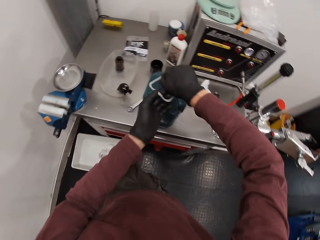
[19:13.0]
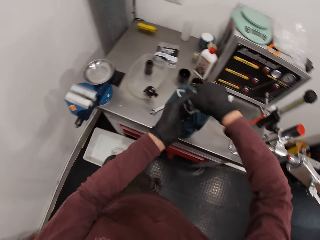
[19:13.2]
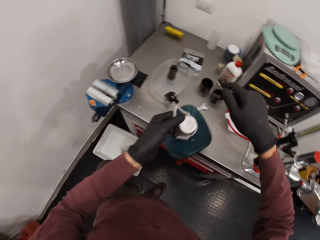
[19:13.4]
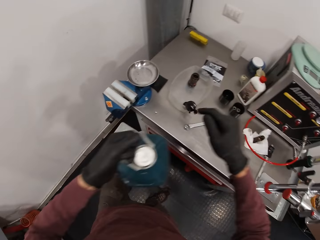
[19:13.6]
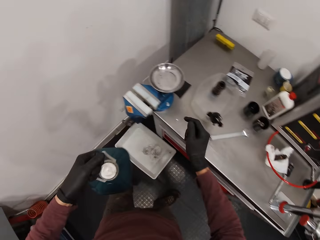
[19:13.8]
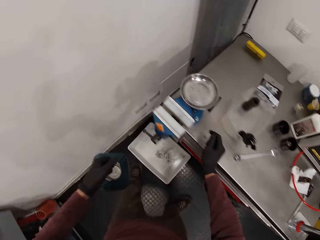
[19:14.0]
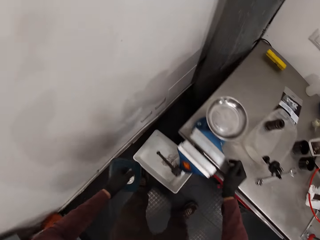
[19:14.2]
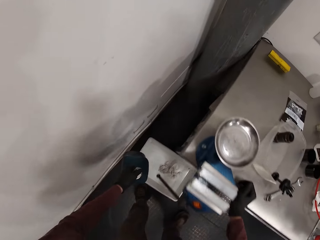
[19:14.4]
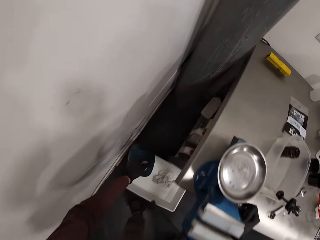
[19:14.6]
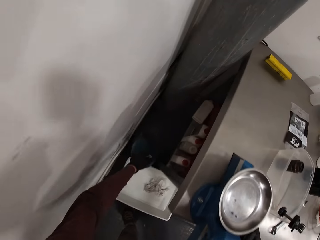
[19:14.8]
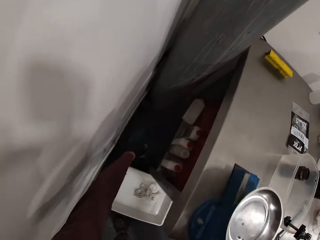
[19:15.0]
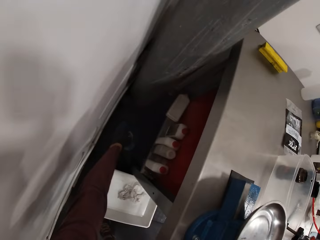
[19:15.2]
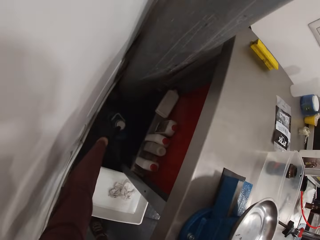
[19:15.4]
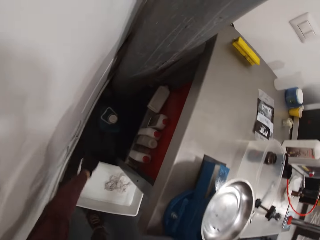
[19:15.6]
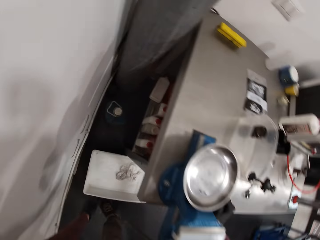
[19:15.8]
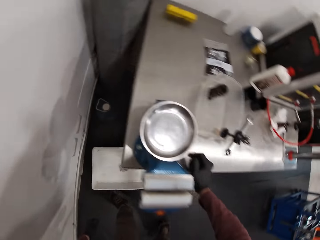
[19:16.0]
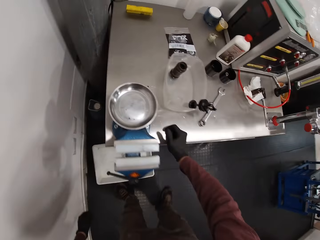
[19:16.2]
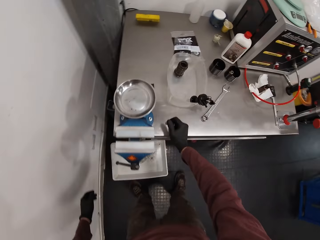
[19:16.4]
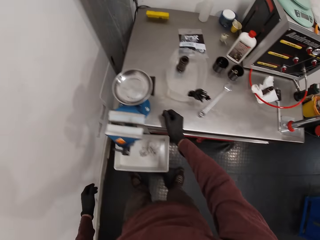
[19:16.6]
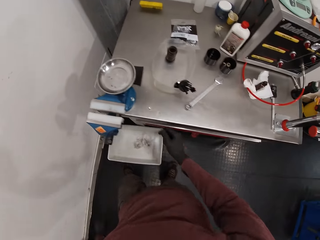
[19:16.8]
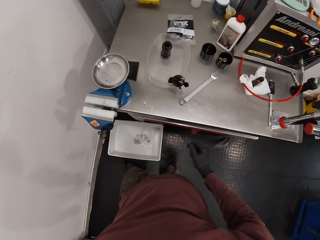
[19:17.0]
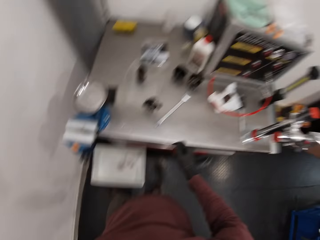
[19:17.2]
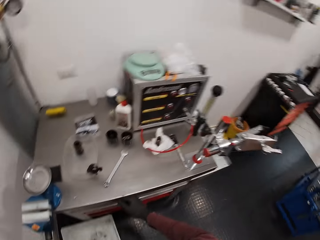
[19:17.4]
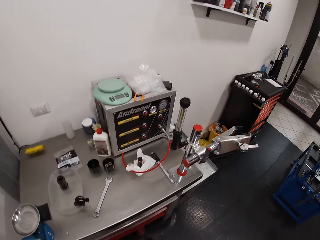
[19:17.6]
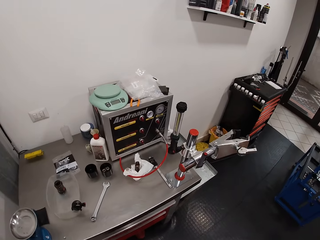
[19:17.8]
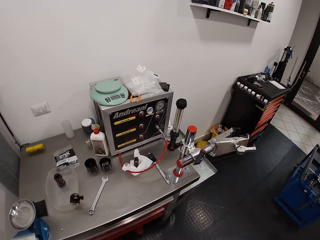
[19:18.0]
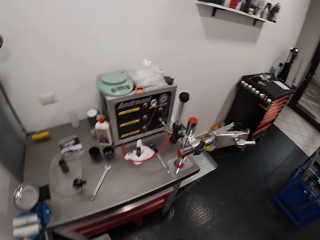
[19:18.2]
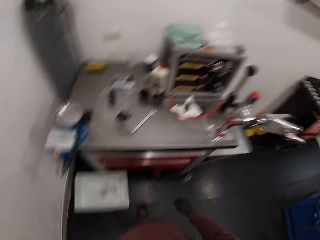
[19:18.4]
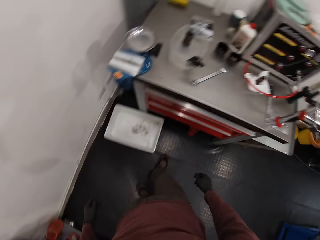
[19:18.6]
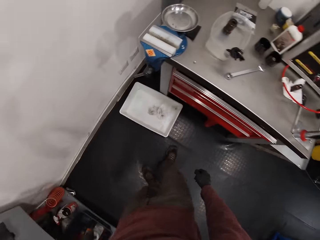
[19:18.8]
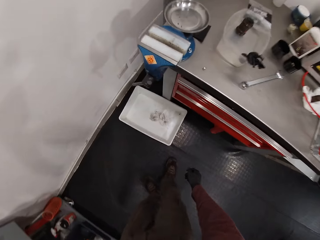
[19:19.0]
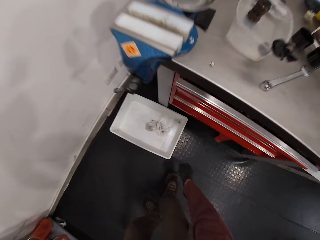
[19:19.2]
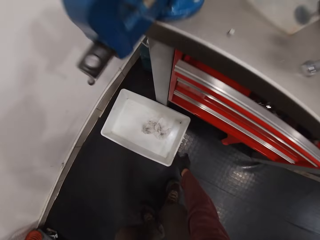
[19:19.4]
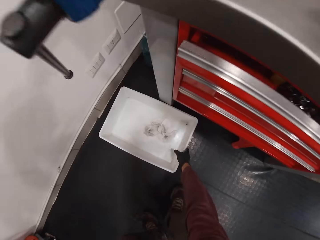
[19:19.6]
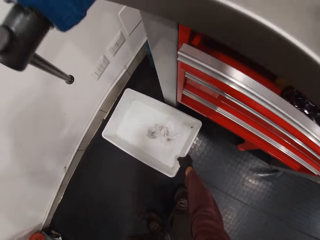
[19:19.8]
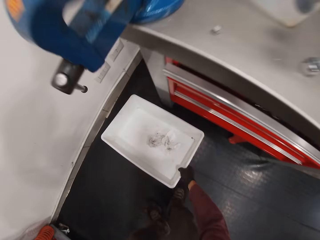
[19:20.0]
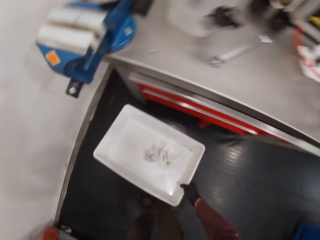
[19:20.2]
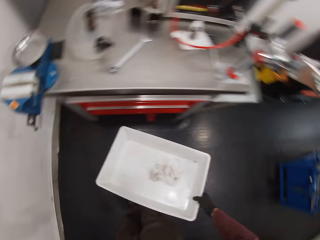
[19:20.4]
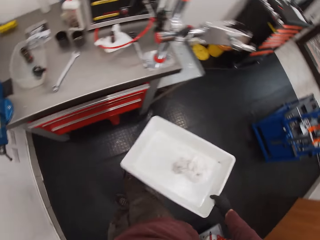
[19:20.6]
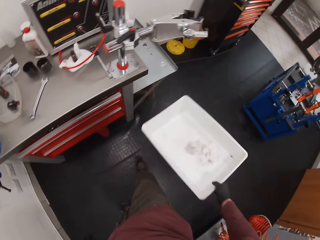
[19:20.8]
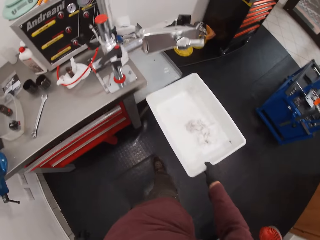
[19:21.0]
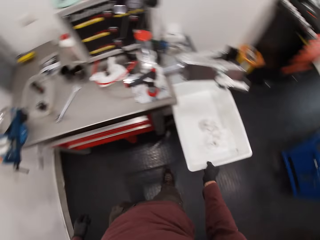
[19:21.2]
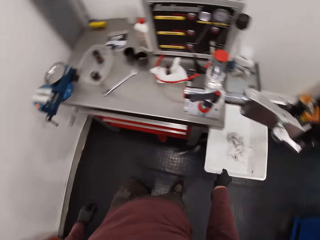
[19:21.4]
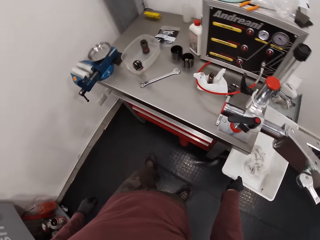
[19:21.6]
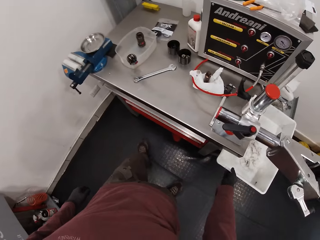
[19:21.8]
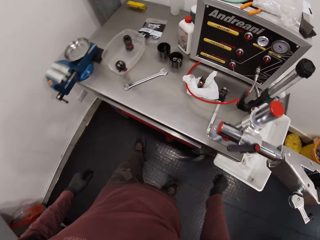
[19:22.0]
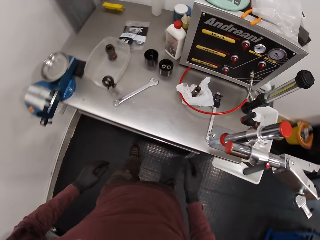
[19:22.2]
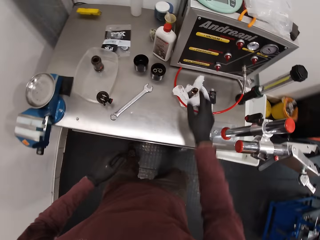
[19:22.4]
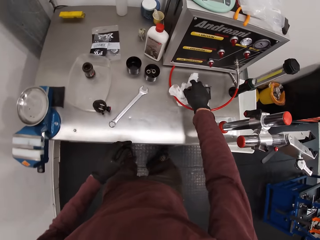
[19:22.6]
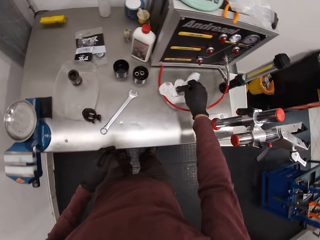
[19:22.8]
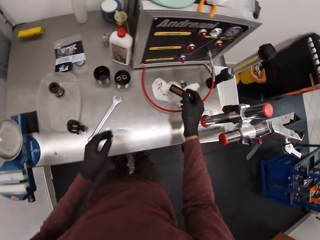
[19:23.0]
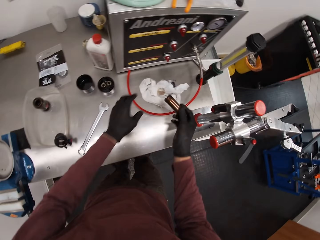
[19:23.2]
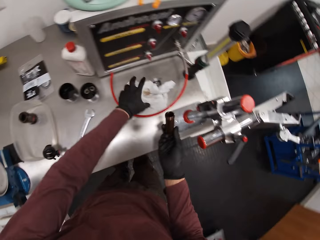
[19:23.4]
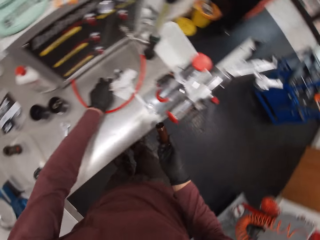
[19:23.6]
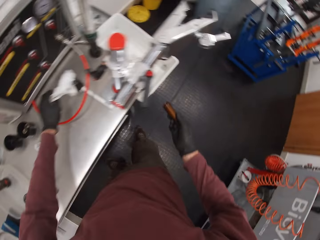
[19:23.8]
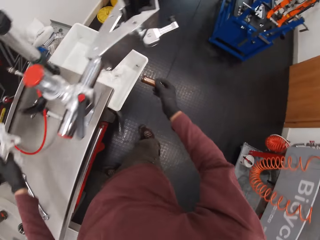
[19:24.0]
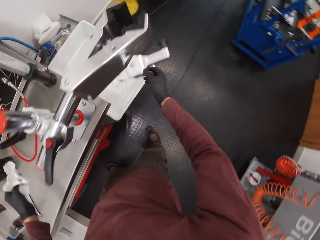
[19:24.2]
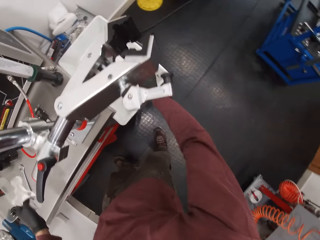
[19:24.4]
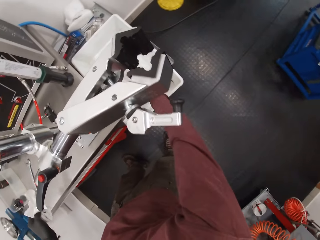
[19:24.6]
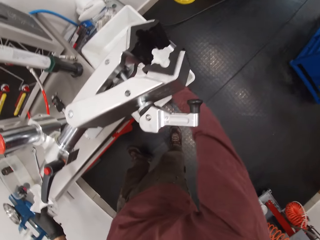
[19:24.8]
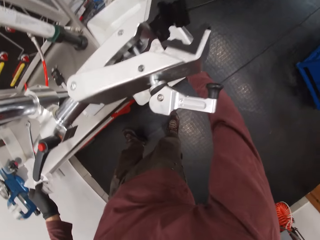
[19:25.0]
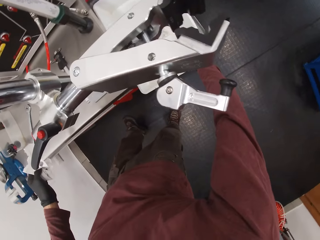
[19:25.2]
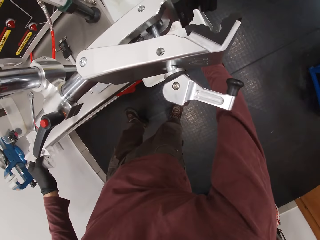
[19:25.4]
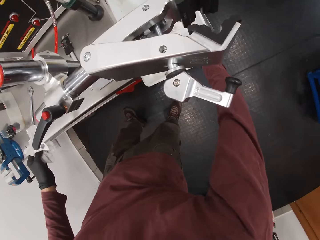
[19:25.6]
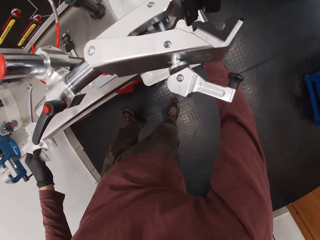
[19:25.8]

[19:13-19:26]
The camera wearer picks up the jerrycan or bottle from the table. He drops the bottle on the floor with his left hand. He looks around. He picks up a tray from the floor with his right hand. He drops the tray on a stool with his right hand. He picks up the container from the table with his right hand. He picks up paper with his left hand. He drops the container on the tray with his right hand.

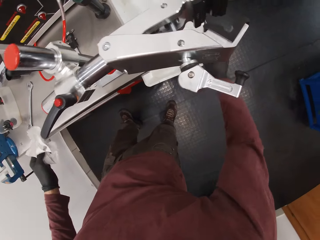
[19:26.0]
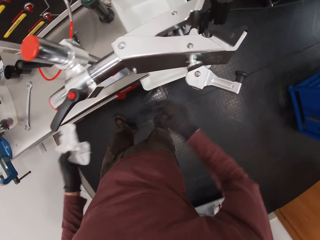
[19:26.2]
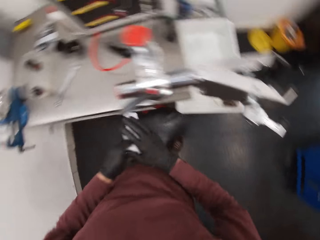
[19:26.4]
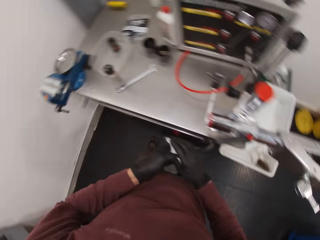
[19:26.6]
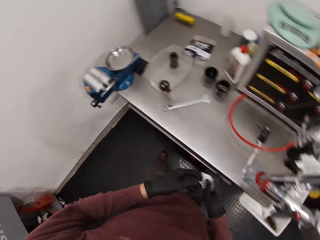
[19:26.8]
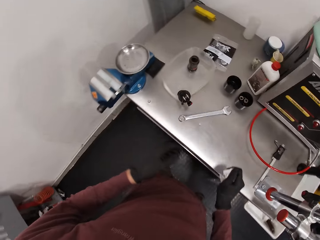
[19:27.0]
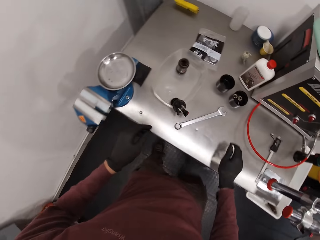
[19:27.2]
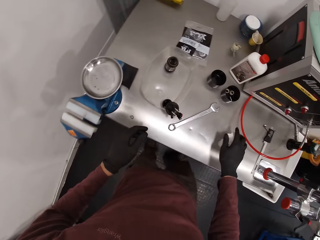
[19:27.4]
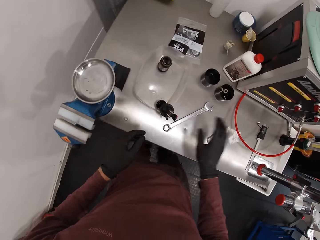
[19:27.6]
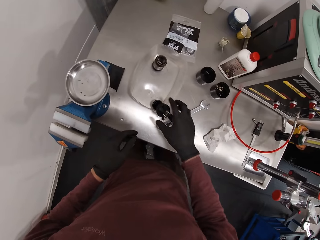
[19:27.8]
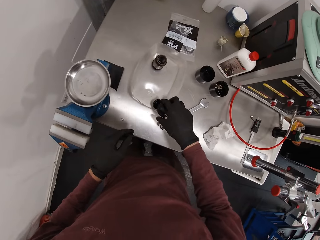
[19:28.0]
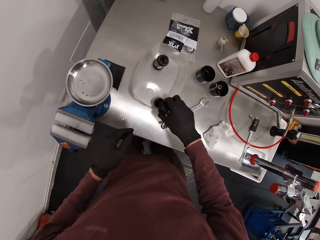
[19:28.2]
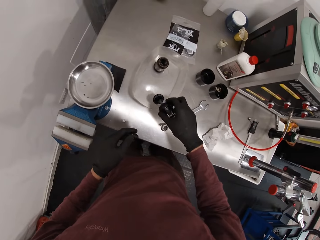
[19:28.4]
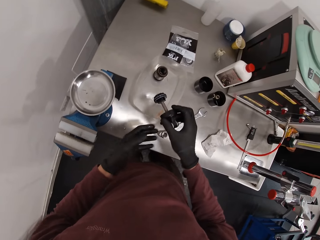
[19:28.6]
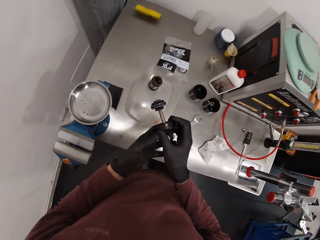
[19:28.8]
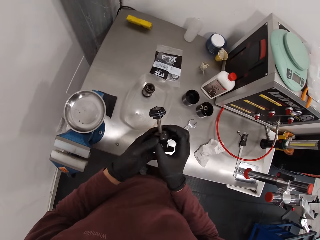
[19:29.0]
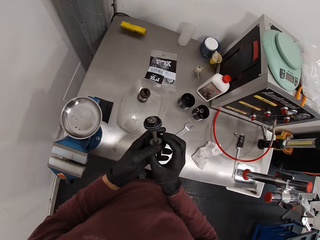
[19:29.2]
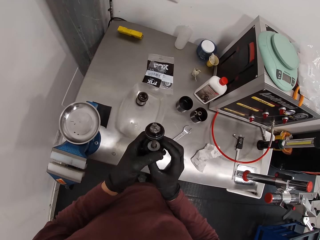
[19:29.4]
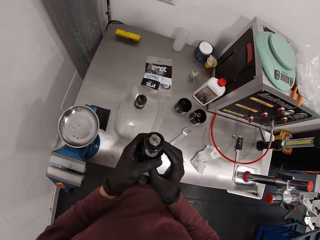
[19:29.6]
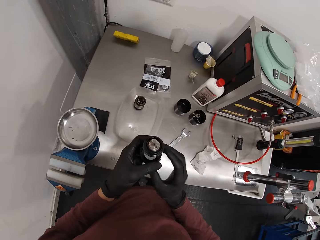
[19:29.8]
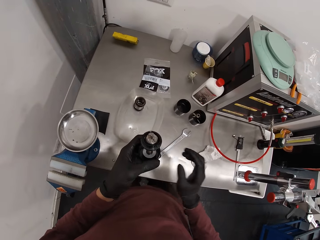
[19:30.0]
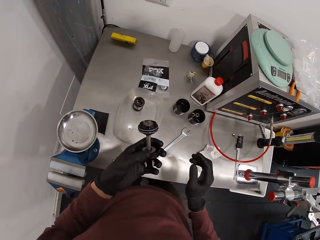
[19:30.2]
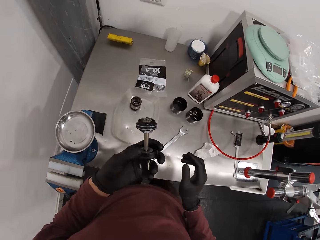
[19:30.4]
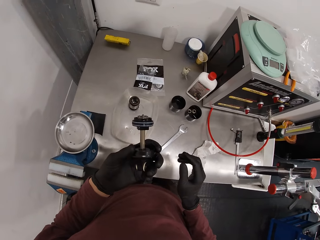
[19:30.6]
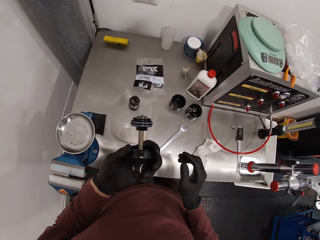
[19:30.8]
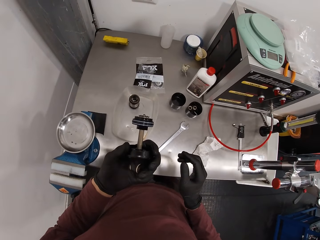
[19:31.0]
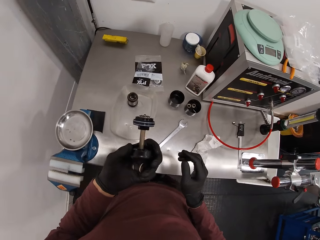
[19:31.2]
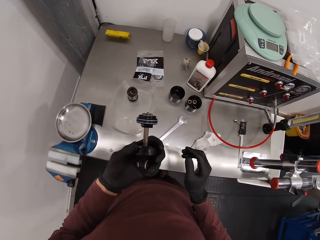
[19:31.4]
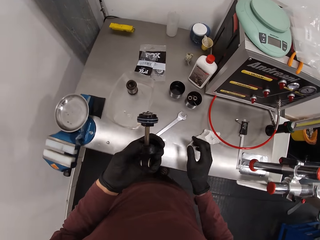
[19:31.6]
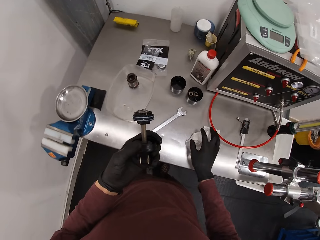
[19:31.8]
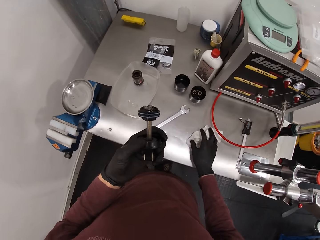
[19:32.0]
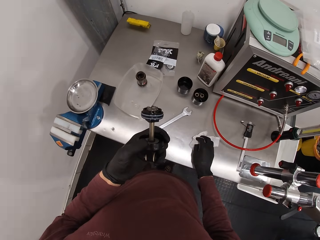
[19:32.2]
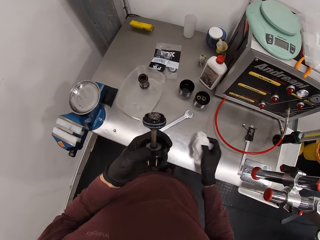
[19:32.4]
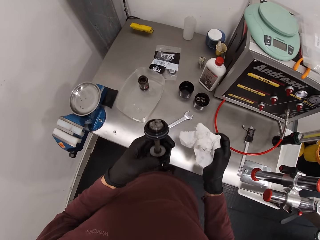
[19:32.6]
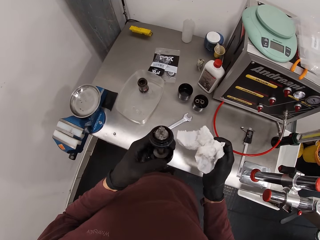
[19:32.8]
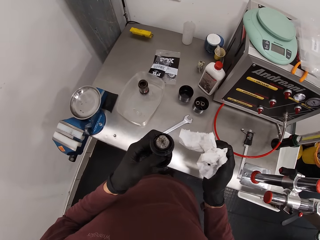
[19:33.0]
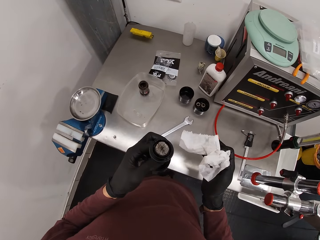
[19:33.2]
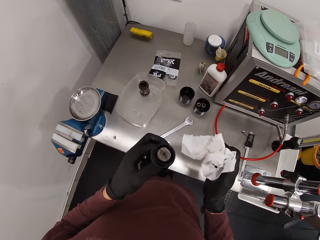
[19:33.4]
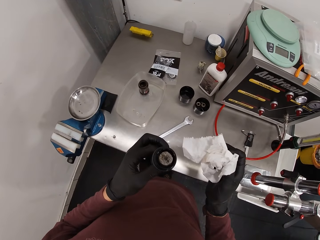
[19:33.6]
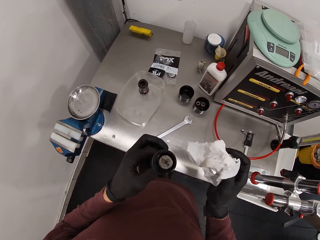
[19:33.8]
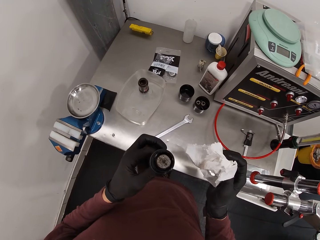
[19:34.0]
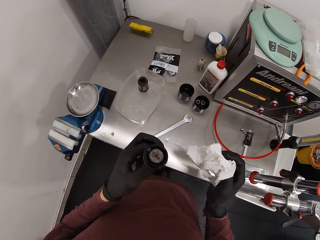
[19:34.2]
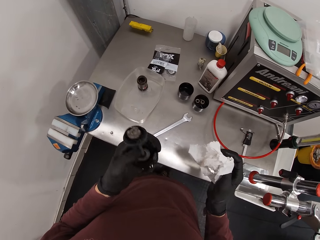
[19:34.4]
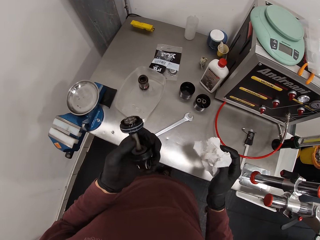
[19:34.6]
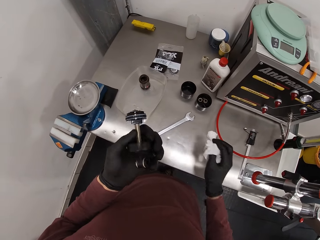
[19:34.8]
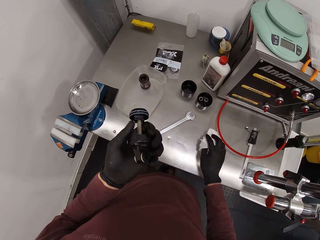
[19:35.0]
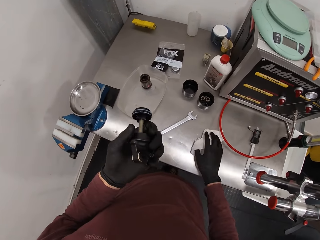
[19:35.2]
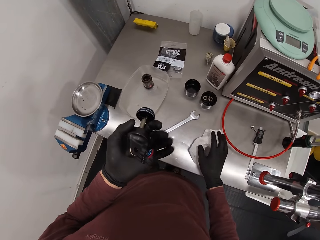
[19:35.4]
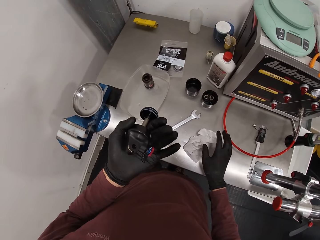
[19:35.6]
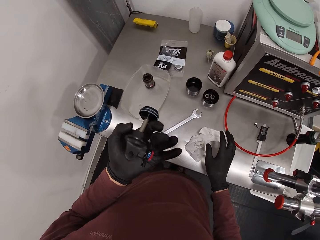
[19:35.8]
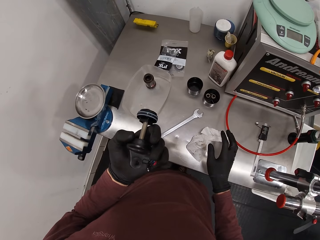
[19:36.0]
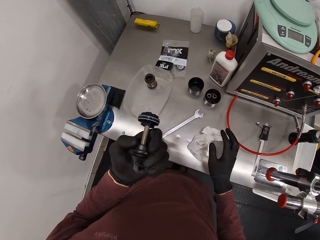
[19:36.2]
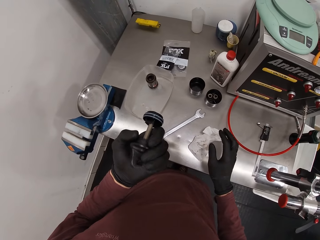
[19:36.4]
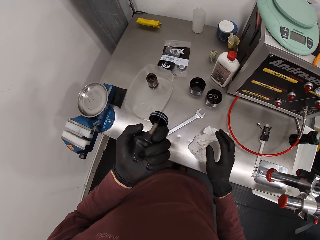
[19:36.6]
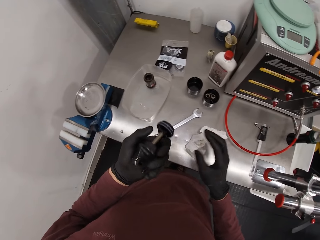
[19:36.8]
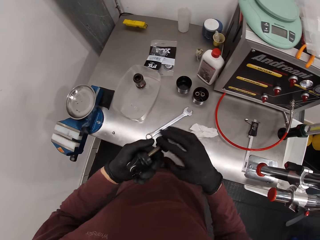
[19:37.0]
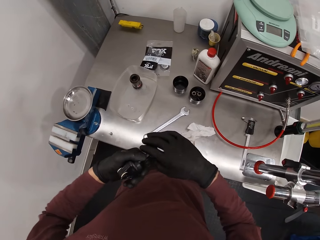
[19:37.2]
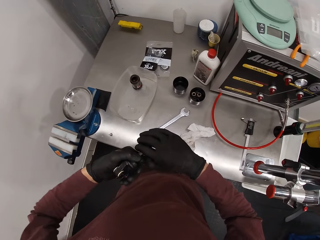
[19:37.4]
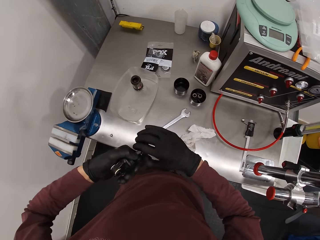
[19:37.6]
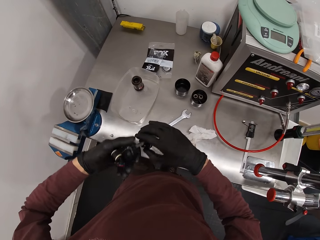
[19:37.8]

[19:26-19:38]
The camera wearer holds the paper with both hands and drops the paper on the table. He examines the cork of the bottle from the bowl with both hands. He picks up something. He picks up the paper and drops the paper on the table. He holds something.
